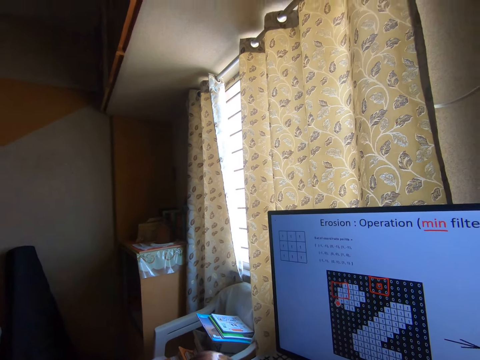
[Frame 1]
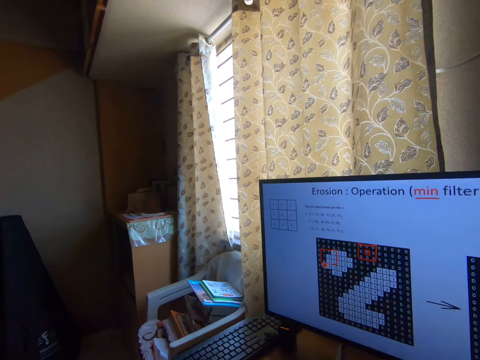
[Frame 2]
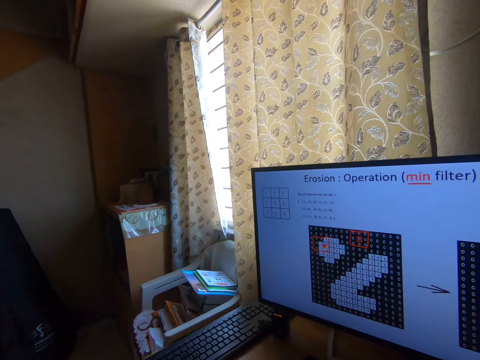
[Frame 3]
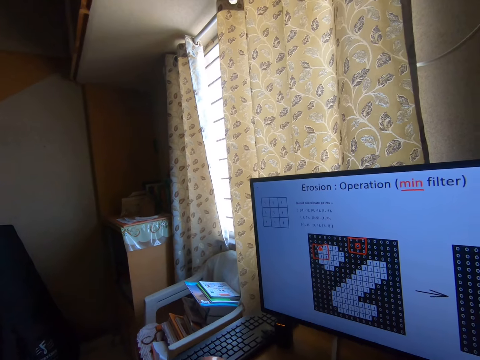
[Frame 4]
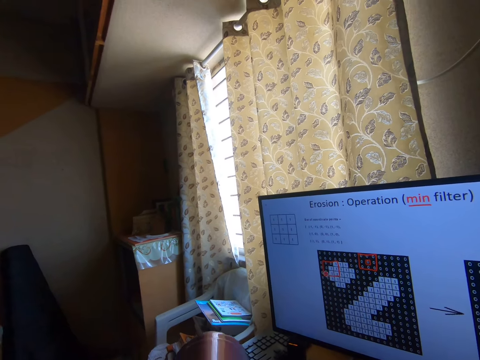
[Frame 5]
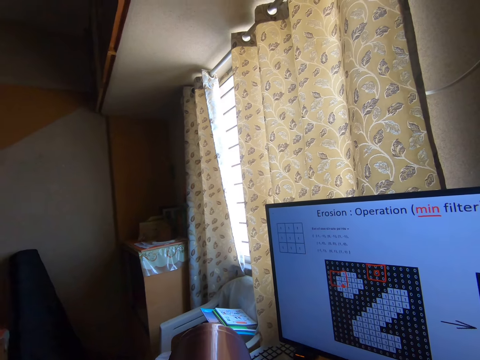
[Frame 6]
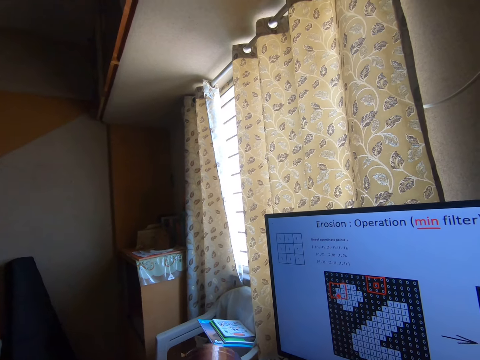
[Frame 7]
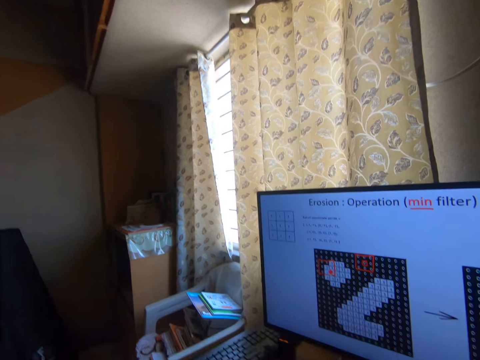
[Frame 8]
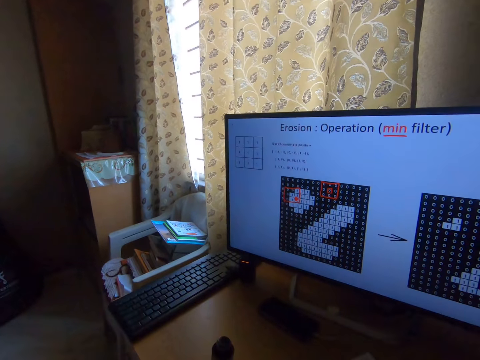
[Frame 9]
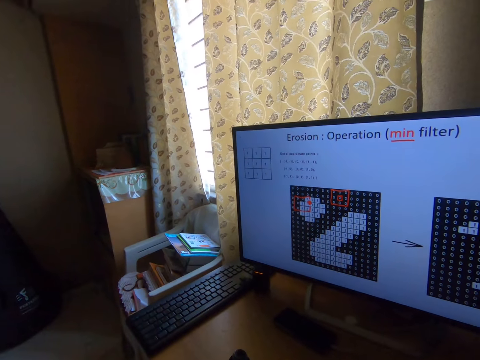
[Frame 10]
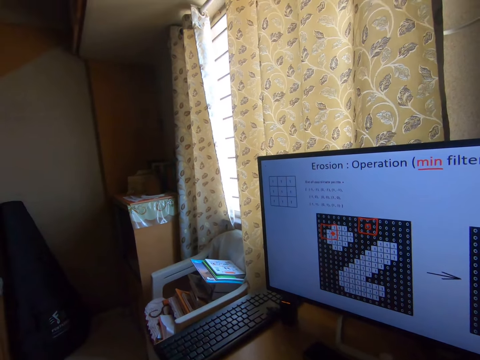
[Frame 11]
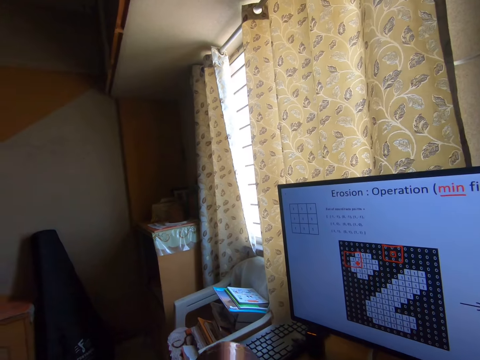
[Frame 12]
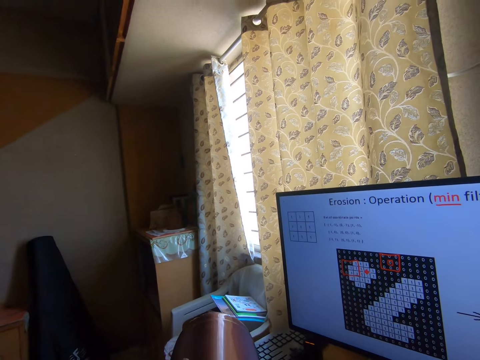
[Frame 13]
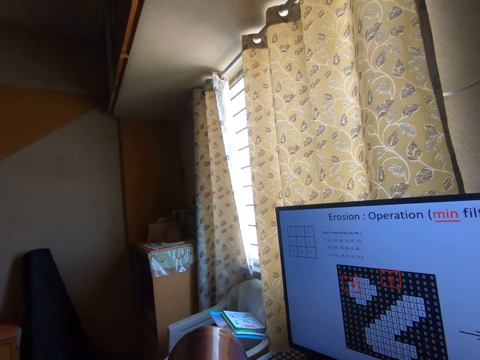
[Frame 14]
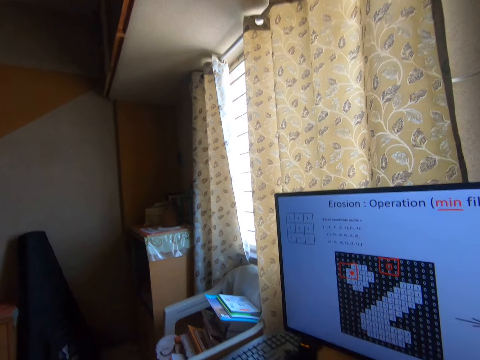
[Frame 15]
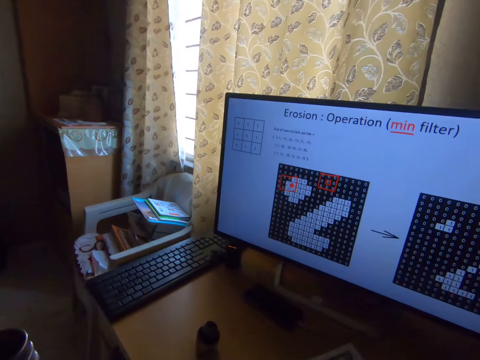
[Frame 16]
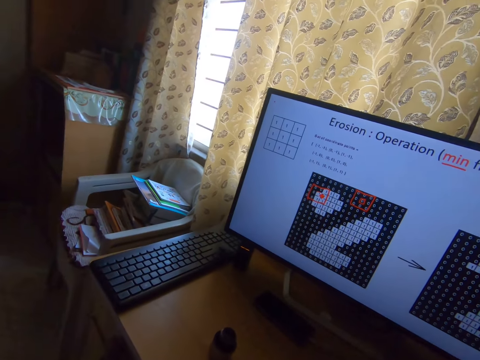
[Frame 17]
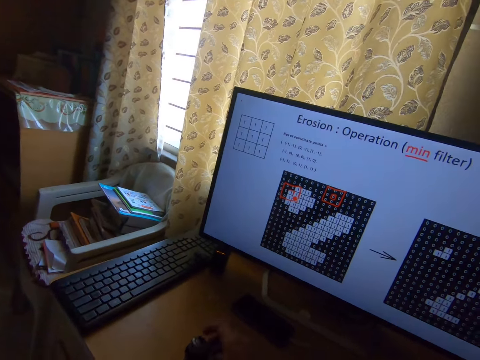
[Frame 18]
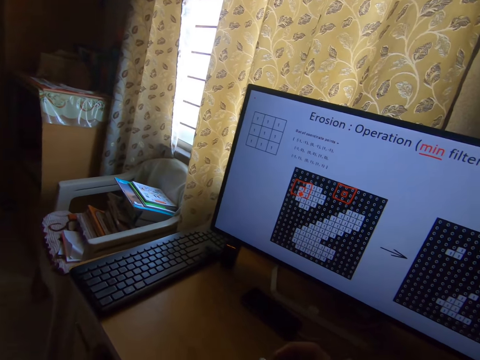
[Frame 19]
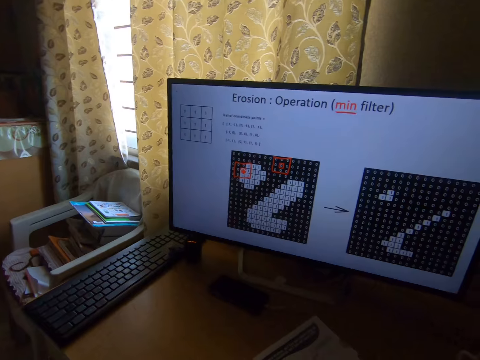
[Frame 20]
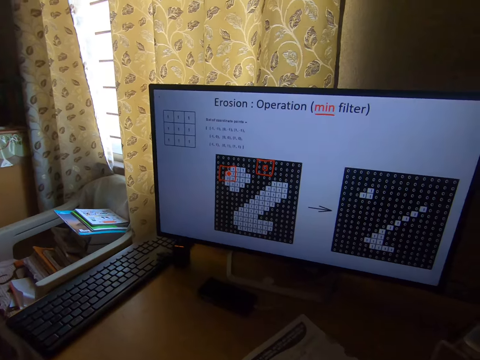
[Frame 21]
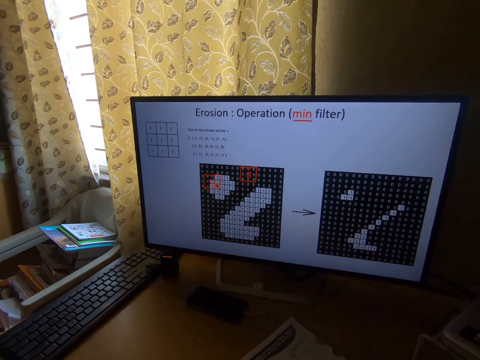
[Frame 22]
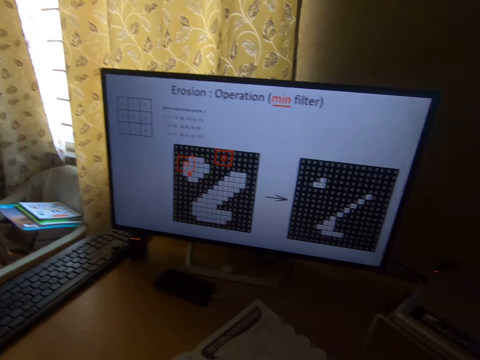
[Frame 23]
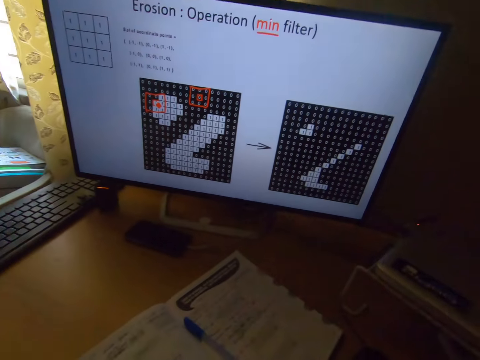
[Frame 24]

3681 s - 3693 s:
The camera wearer lowers the bottle. He stares at the monitor's screen. He drinks from the water bottle. He stares at the monitor's screen. He drinks from the water bottle. He lowers the bottle. He stares at the monitor's screen. He picks up the bottle flask lid on the table with his right hand.

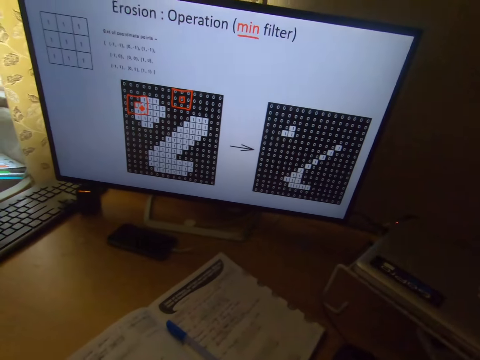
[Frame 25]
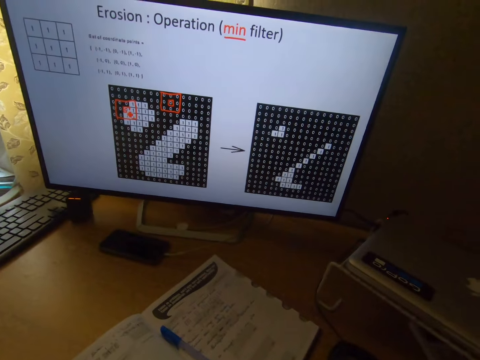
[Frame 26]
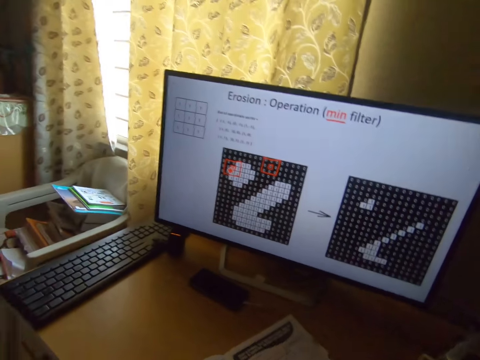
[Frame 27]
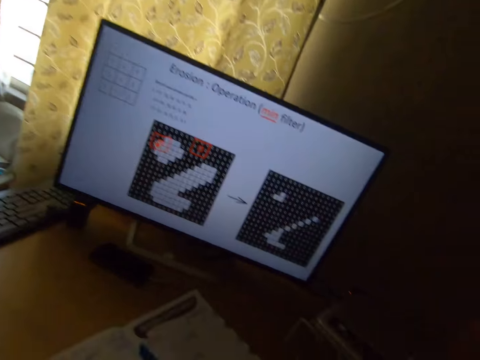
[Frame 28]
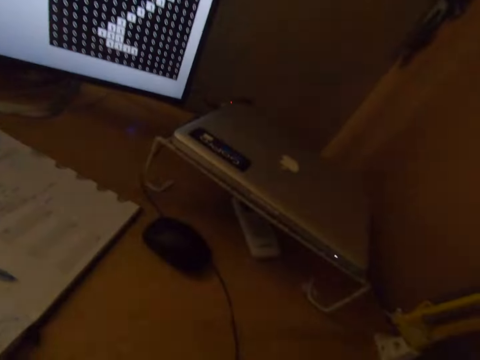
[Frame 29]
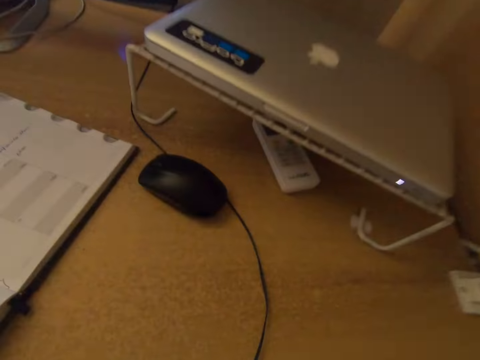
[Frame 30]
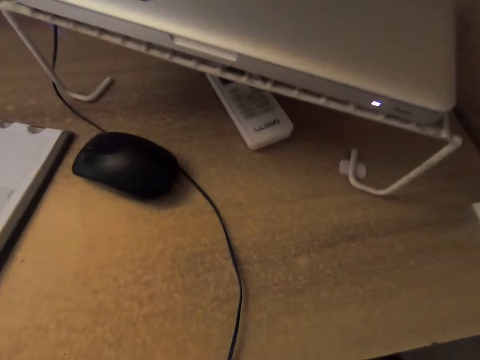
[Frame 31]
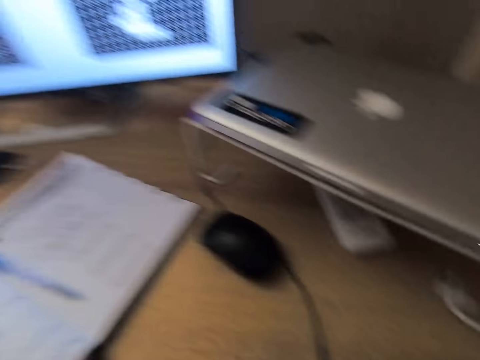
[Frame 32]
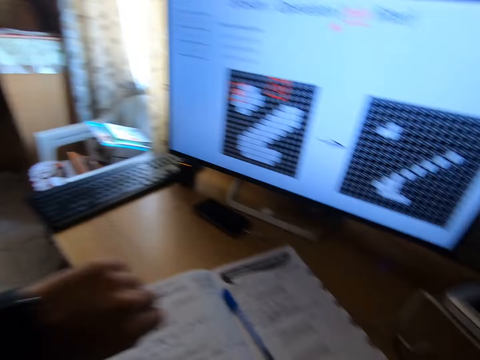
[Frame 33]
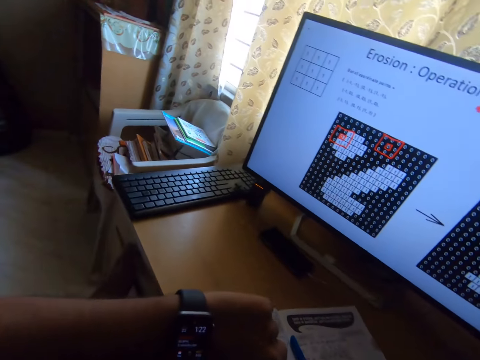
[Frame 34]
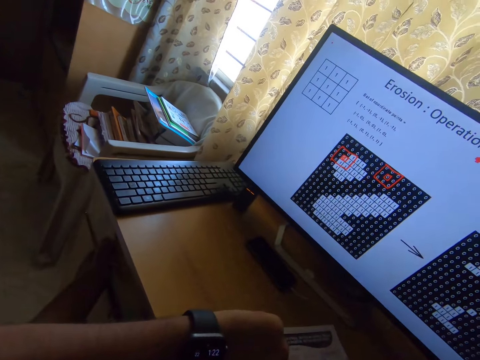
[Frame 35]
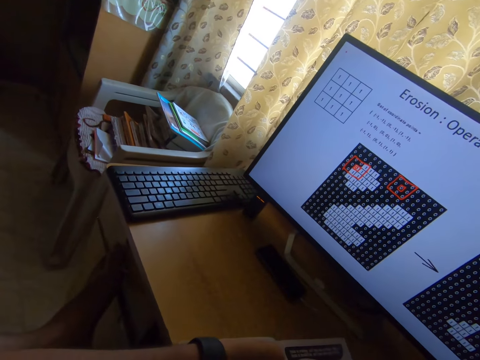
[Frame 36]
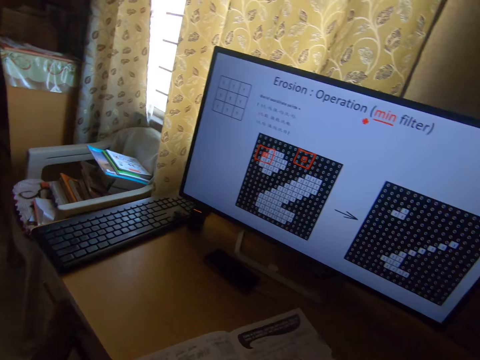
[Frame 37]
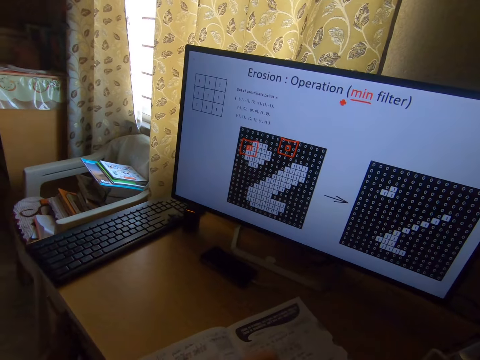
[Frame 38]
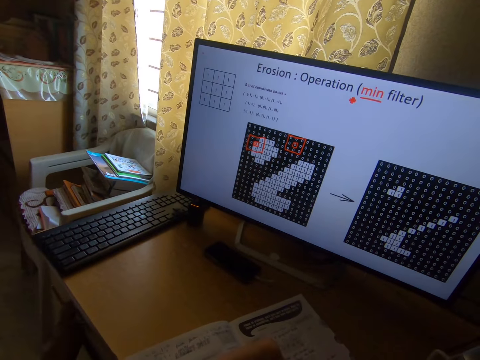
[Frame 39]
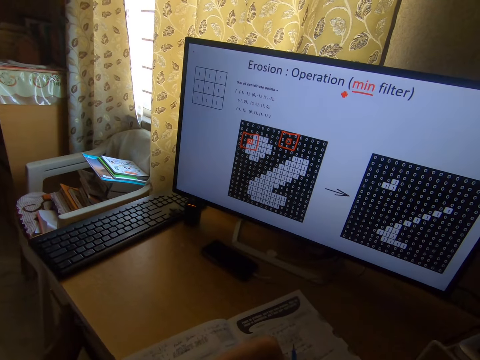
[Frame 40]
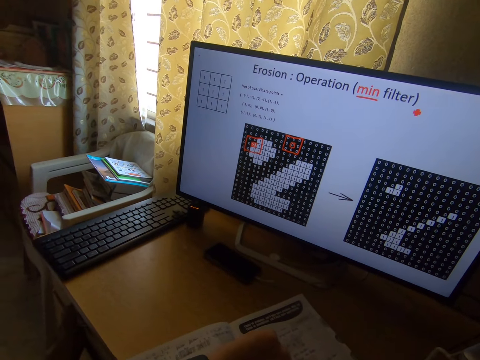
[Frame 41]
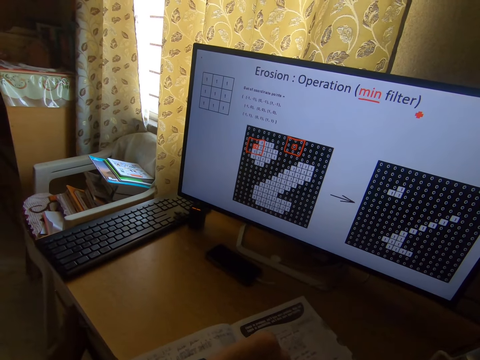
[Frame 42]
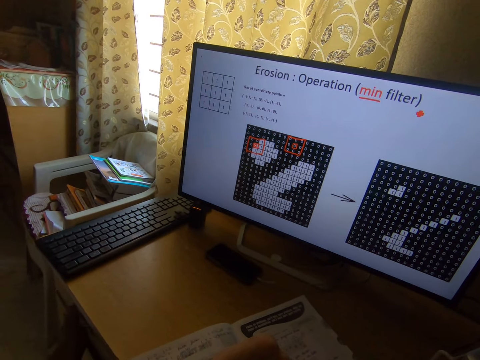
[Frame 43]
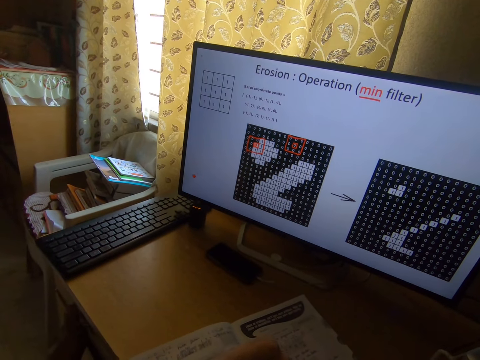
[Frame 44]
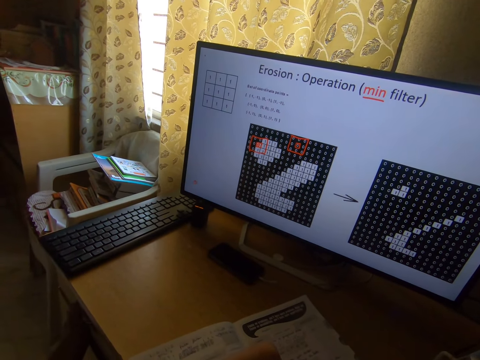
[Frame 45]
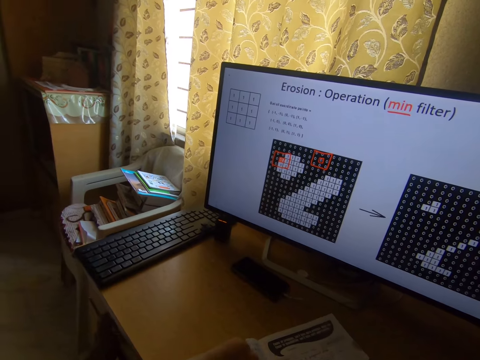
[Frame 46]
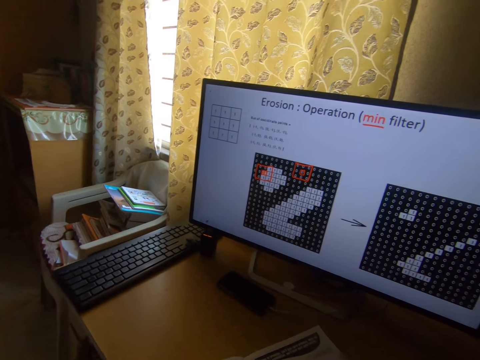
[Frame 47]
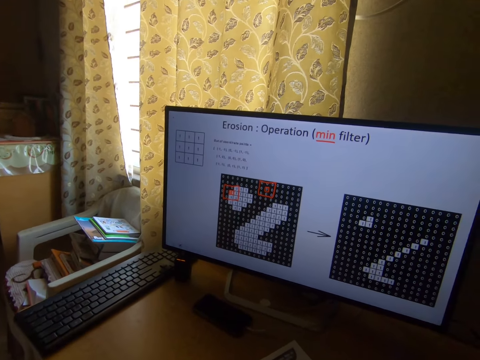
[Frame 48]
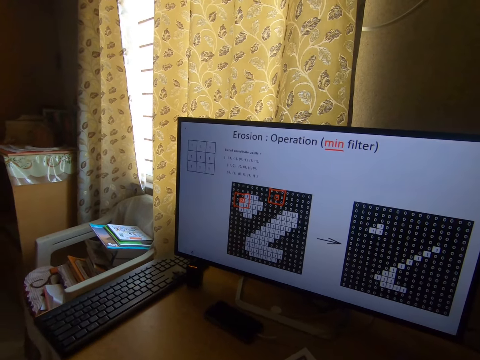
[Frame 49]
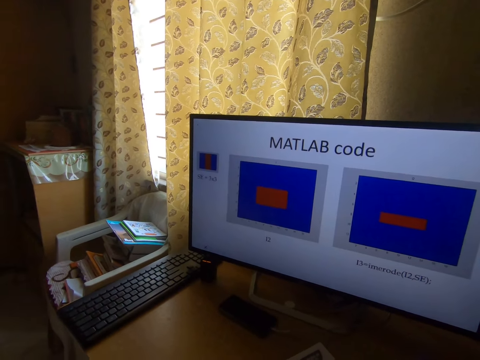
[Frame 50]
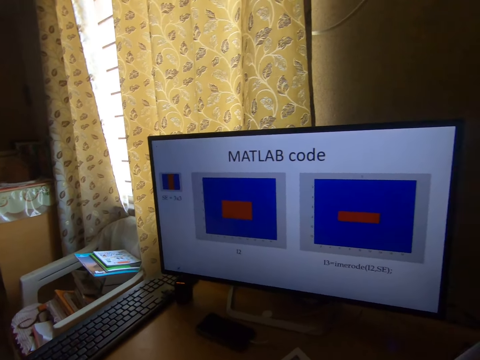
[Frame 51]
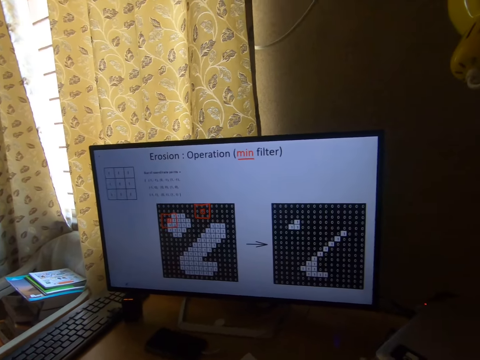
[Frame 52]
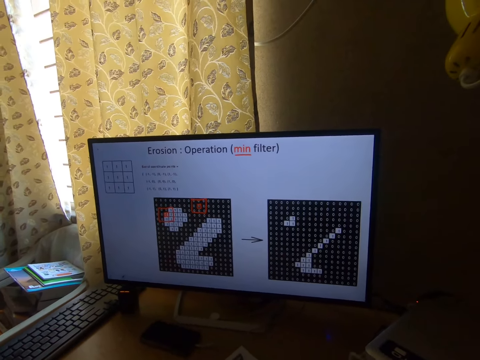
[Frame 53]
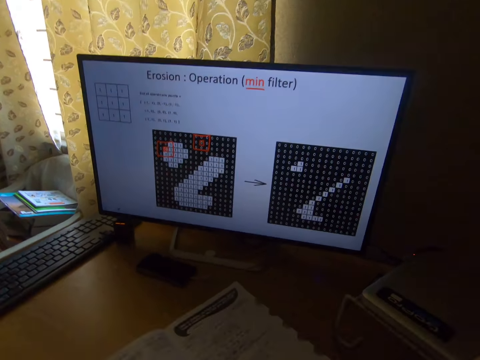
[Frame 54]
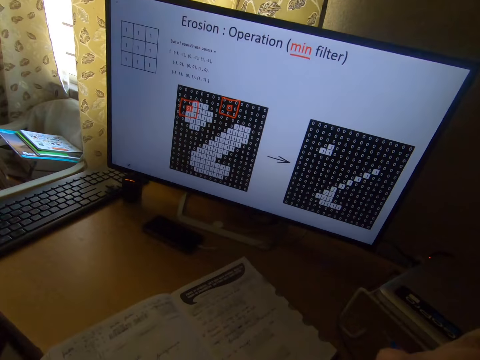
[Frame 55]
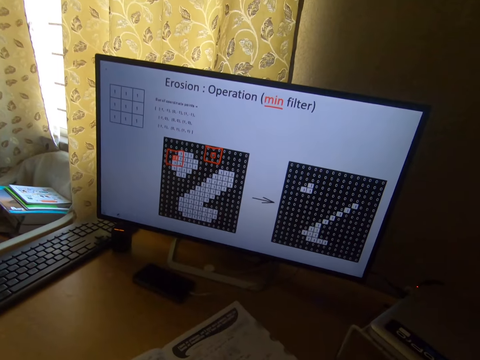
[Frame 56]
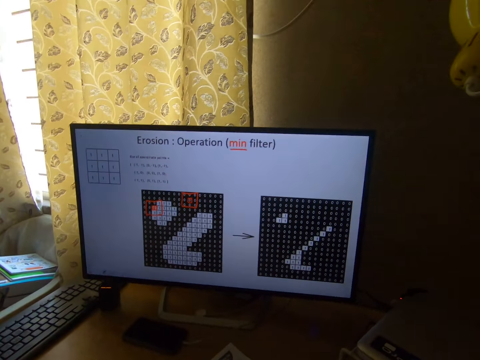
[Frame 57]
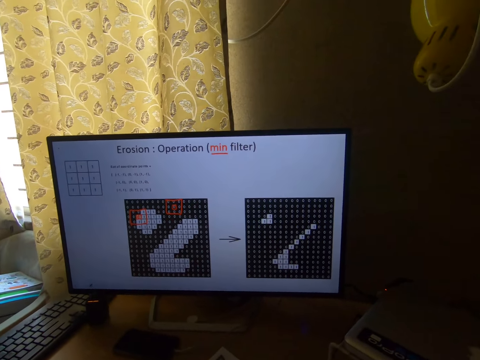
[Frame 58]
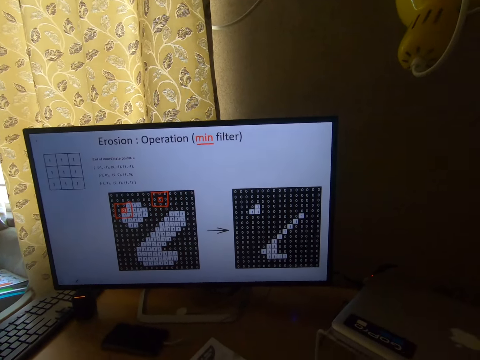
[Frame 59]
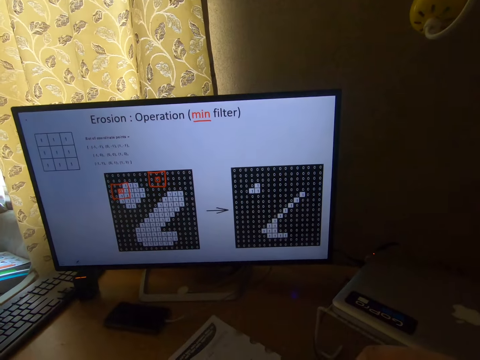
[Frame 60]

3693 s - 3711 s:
The camera wearer looks at the laptop. He checks the time on a watch on his left wrist. He stares at the monitor's screen. He works on the desktop computer. He looks at the book. He stares at the monitor's screen.
